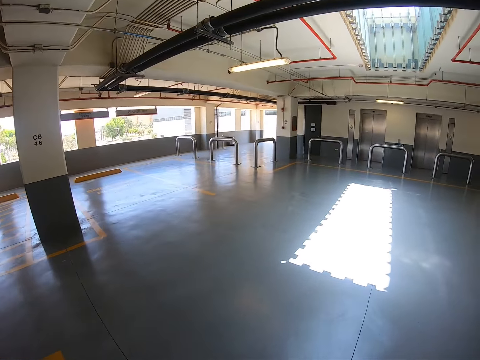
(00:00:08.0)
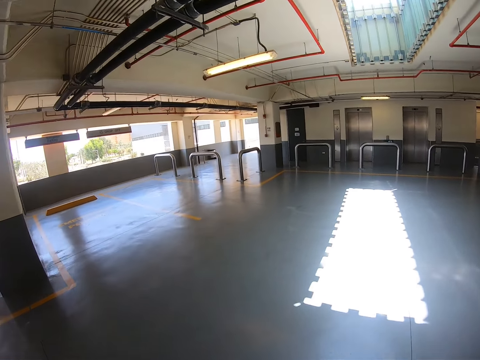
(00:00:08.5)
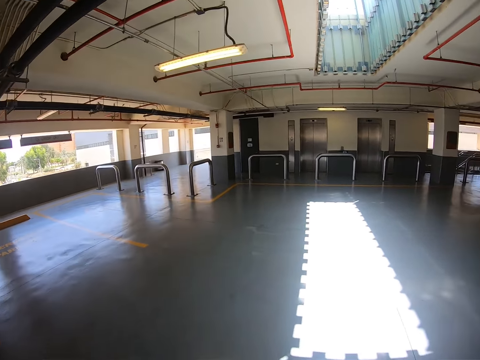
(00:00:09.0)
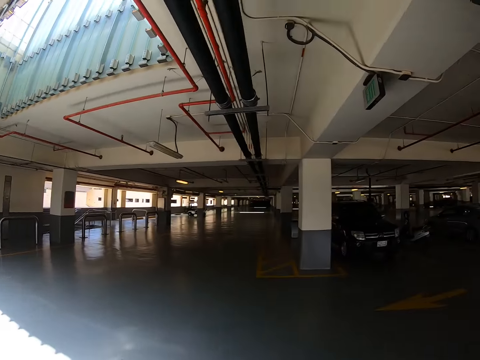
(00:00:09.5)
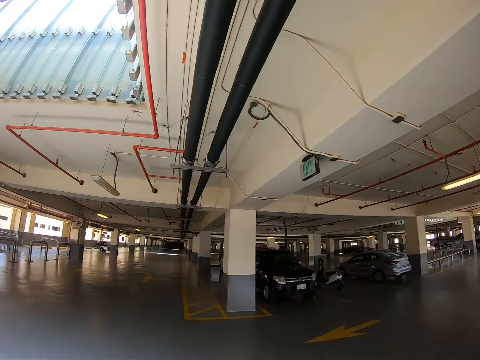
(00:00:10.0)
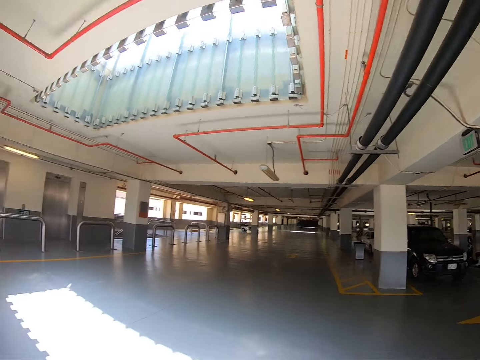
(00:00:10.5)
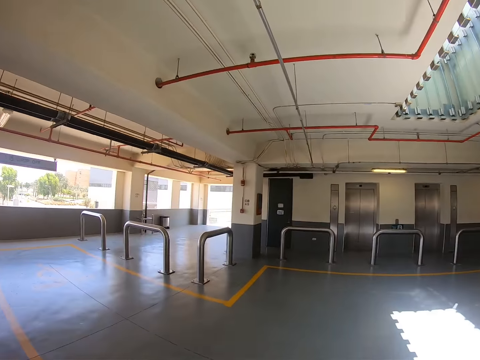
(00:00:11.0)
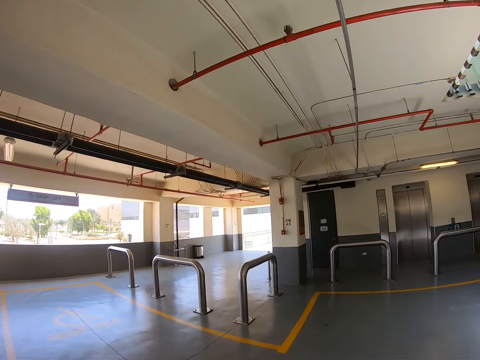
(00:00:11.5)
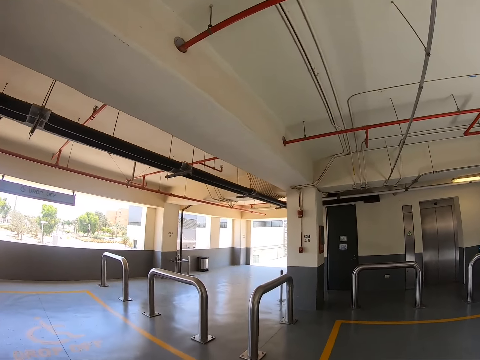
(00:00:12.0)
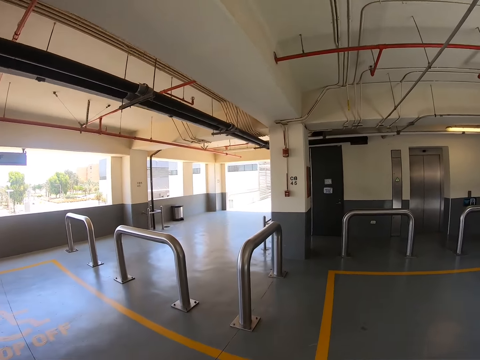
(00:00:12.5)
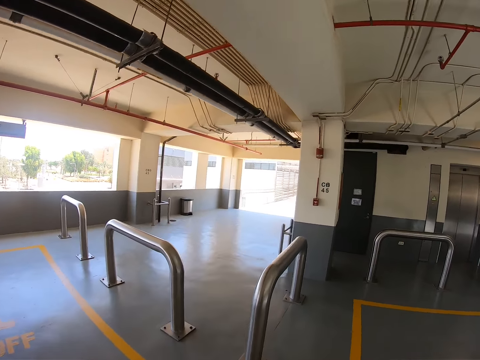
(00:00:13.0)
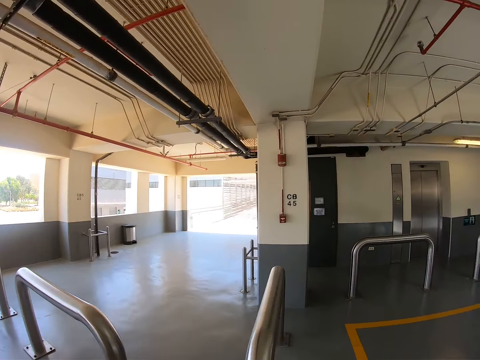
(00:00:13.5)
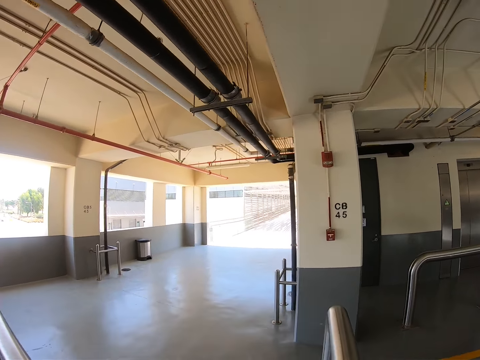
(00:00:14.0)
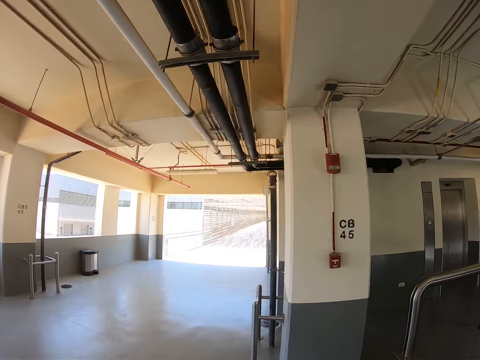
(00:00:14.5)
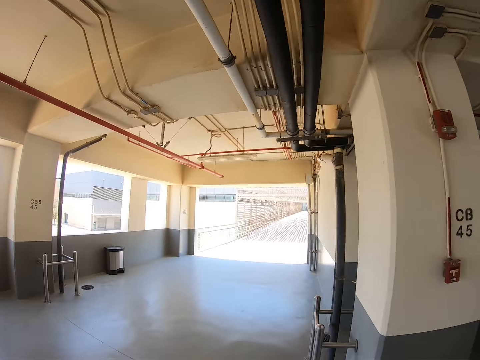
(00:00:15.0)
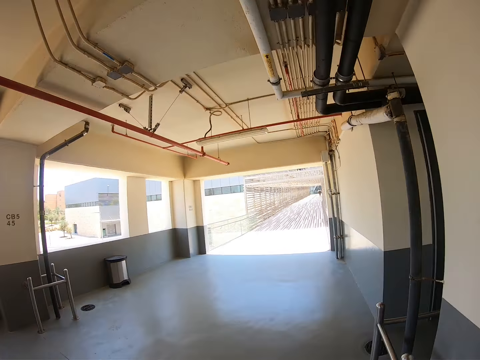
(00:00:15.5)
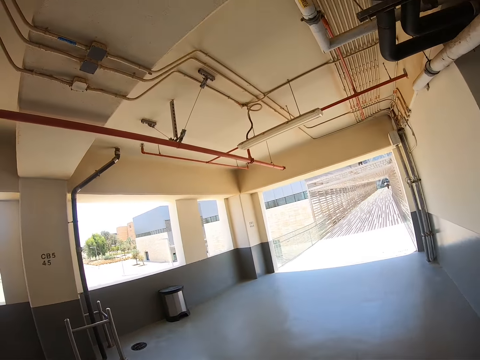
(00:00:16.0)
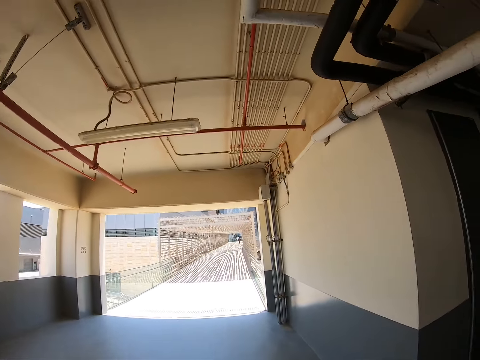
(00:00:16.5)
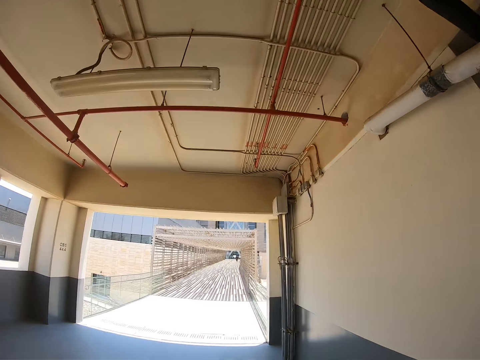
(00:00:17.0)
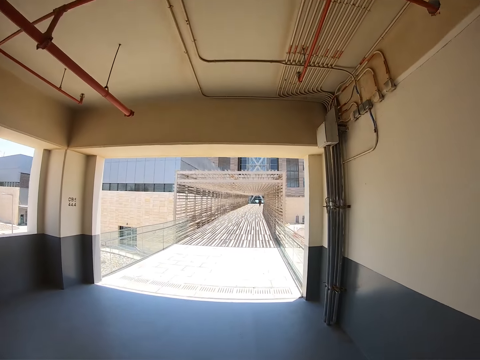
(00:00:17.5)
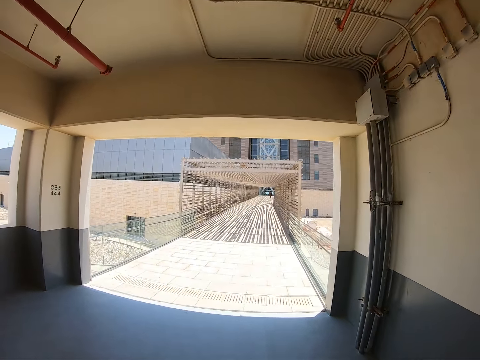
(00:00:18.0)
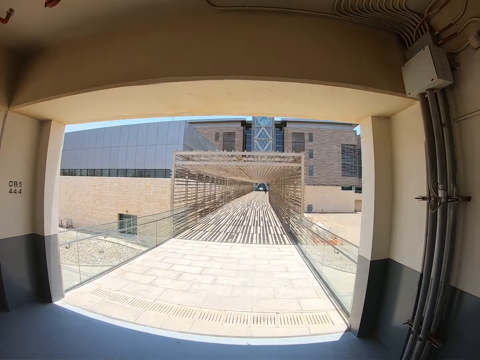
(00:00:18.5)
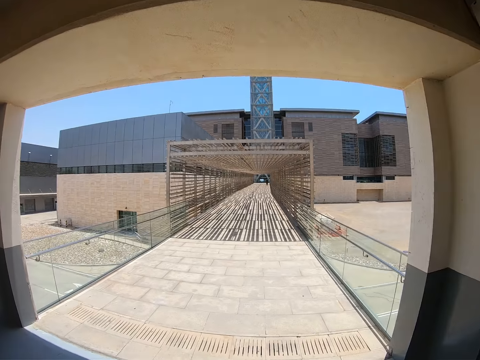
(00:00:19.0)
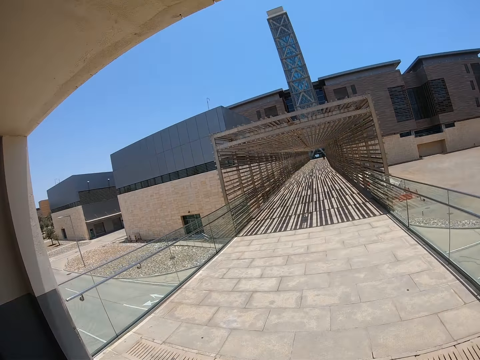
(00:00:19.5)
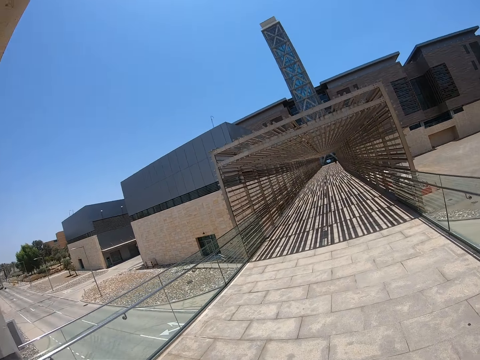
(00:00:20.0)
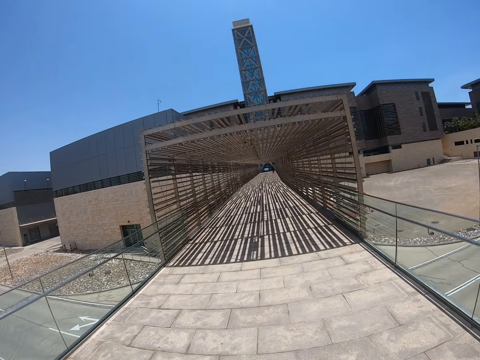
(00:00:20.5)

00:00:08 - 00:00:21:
The camera wearer is moving towards the entrance. They look around the parking lot and walk around the parking lot. They are moving towards the exit. They walk in a walkway.

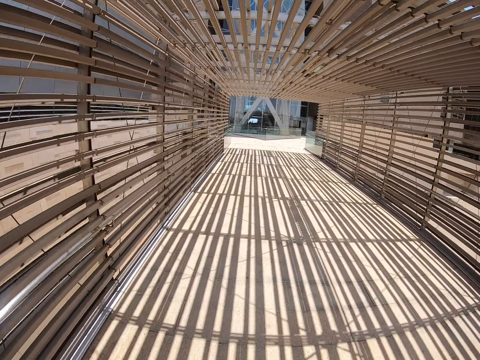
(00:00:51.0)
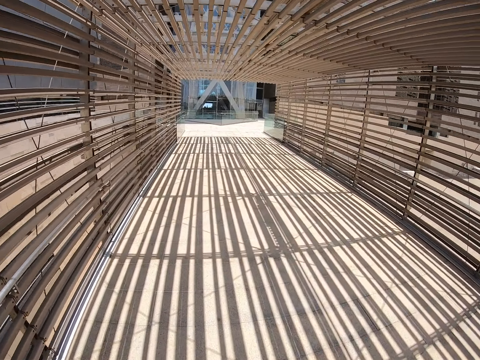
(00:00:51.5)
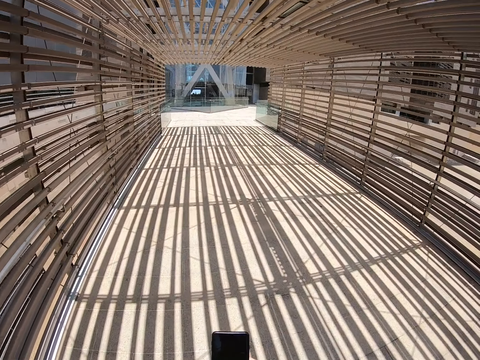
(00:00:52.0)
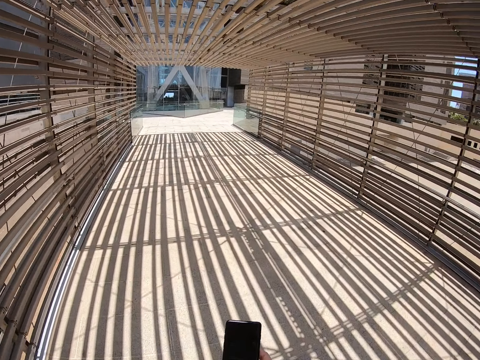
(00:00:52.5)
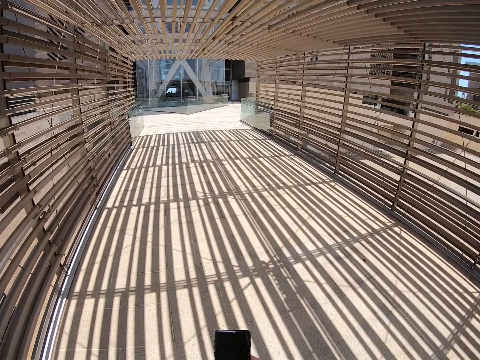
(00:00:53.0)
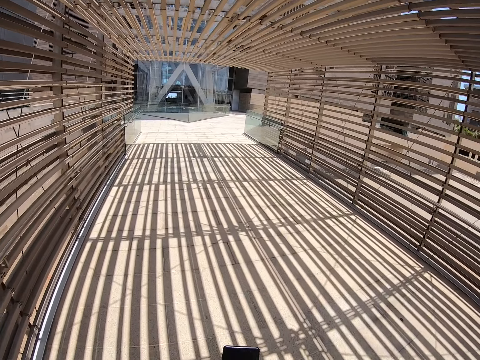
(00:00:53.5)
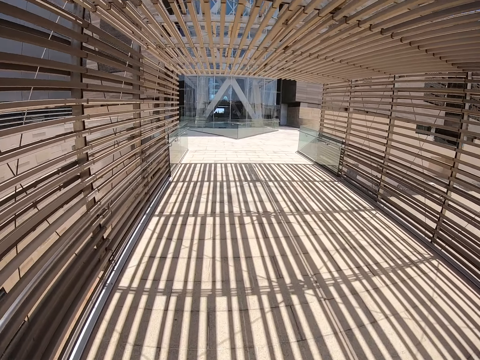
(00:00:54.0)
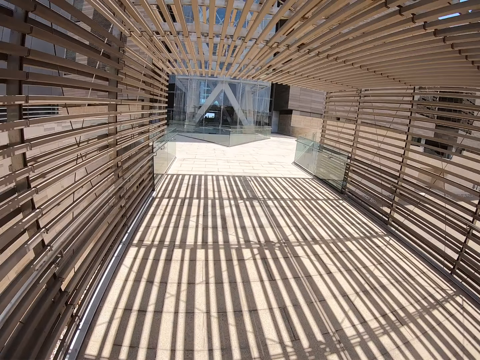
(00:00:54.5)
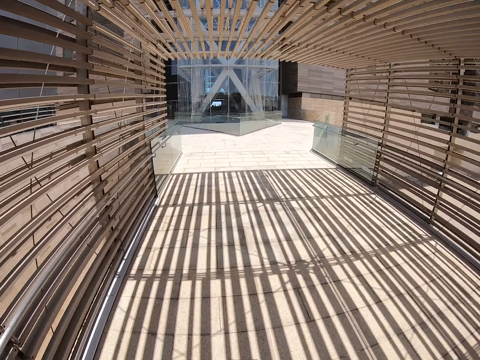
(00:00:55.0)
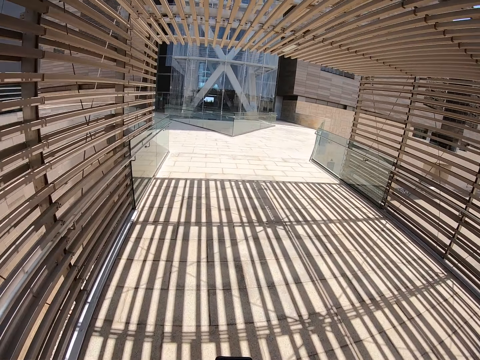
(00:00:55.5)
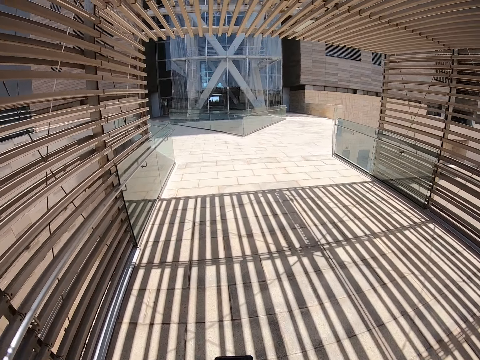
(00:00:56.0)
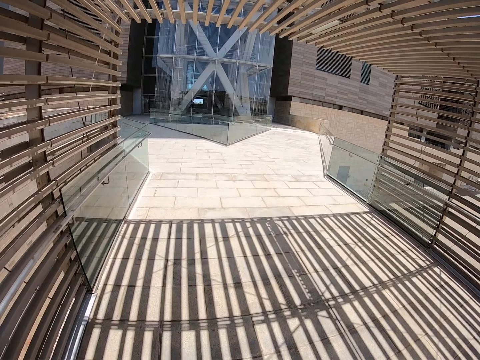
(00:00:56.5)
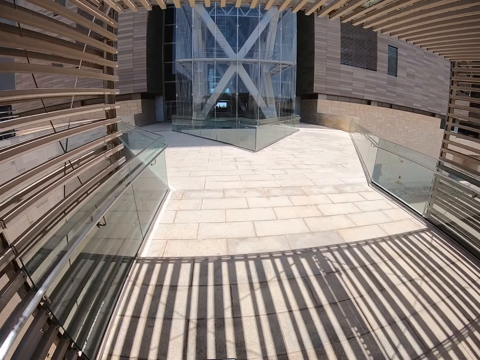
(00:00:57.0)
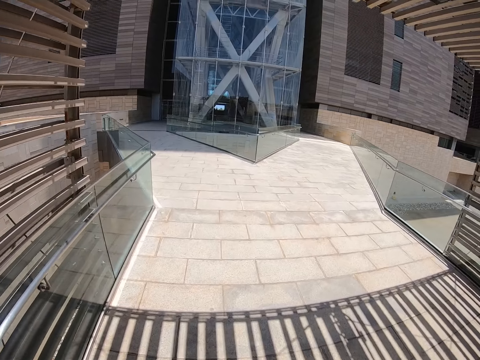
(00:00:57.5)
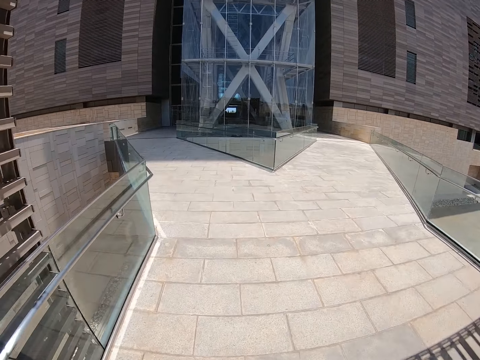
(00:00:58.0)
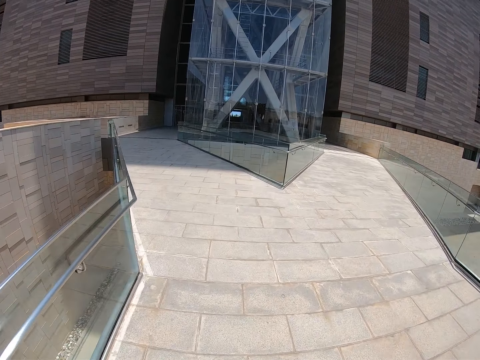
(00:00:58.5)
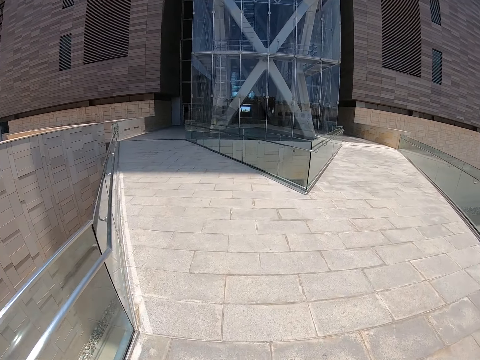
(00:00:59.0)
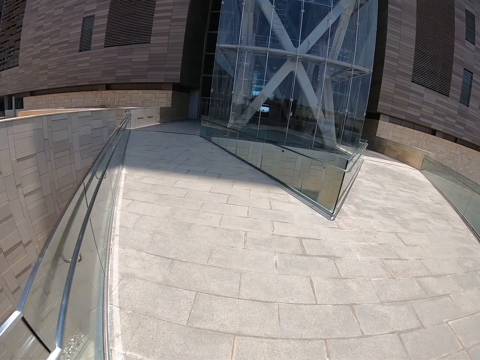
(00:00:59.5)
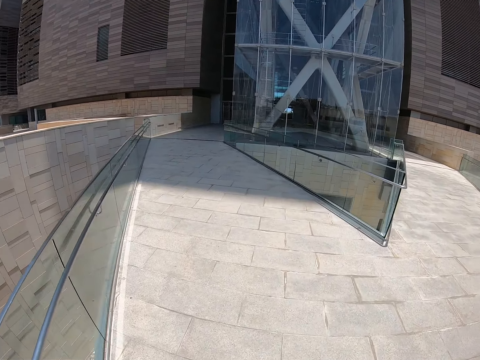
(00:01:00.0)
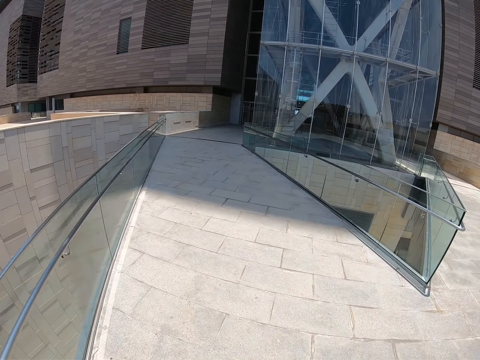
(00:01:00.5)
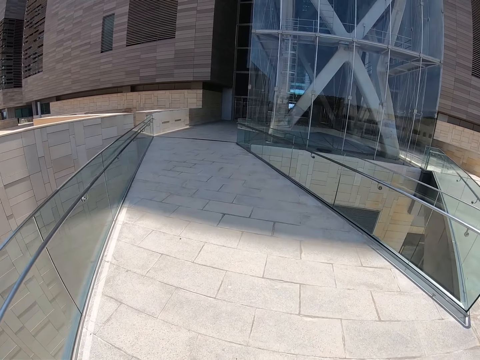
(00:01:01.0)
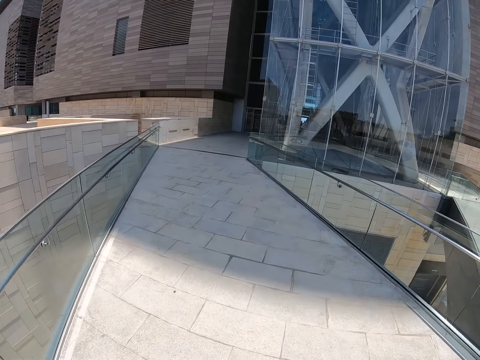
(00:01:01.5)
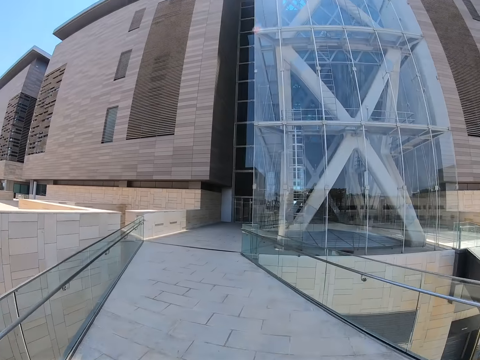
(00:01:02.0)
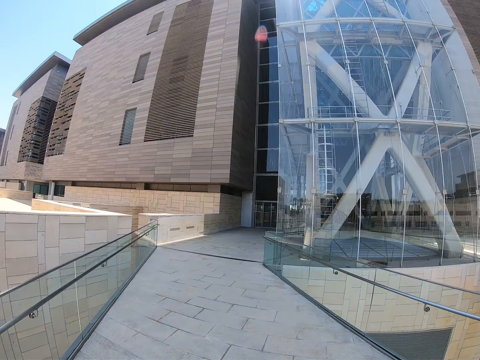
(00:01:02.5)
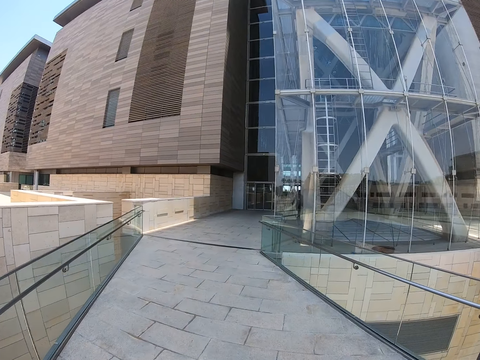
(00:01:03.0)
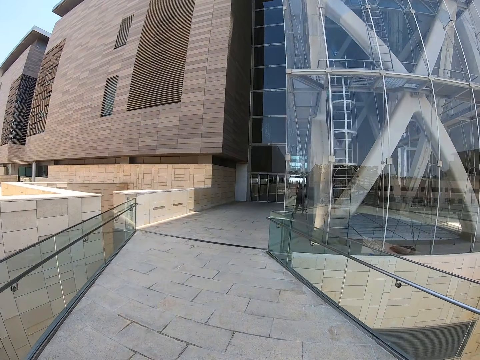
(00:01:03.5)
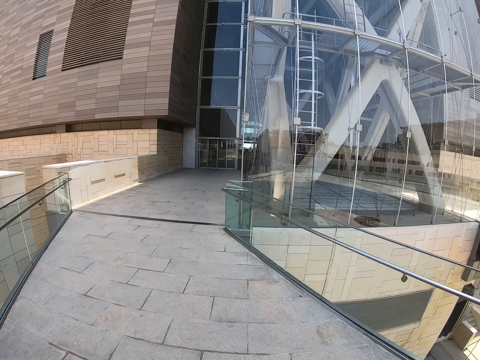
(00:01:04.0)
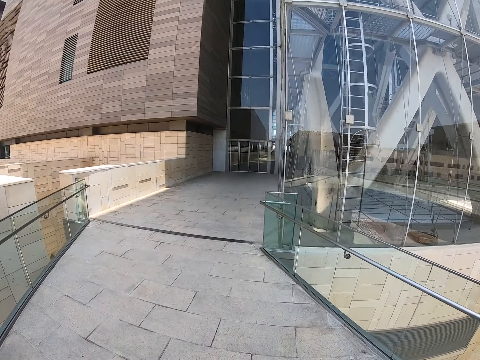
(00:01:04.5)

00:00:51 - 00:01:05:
The camera wearer uses the phone. They walk in a walkway. They stare at the building.
